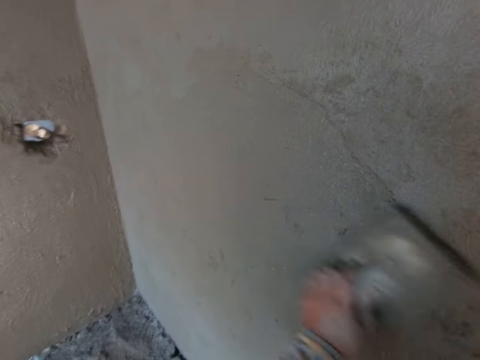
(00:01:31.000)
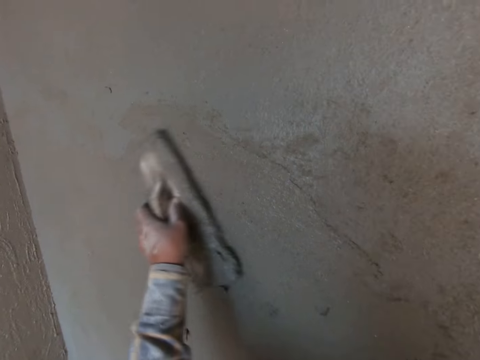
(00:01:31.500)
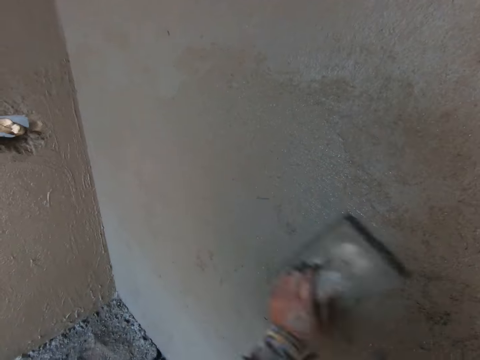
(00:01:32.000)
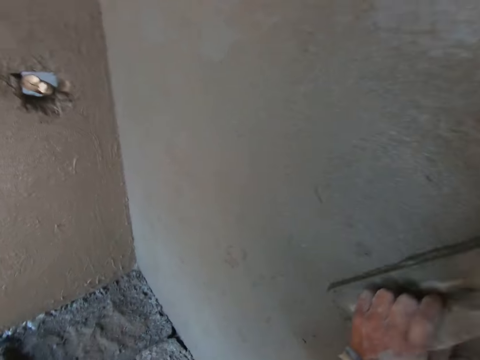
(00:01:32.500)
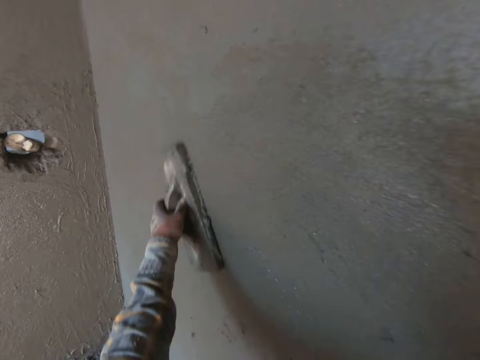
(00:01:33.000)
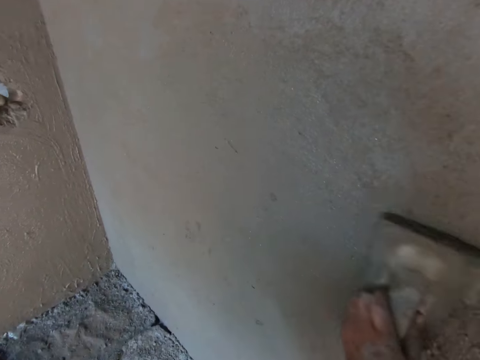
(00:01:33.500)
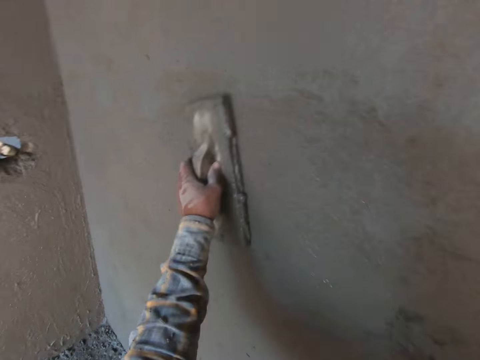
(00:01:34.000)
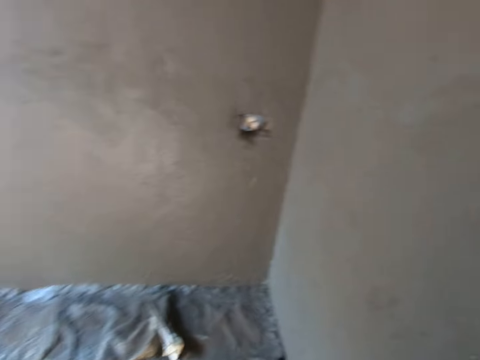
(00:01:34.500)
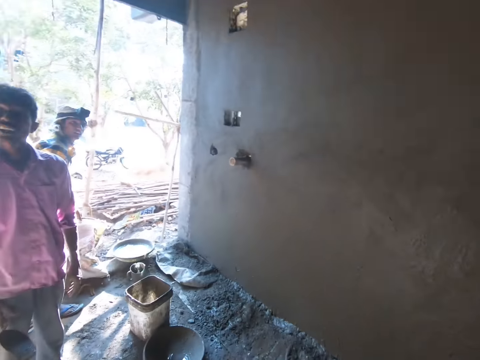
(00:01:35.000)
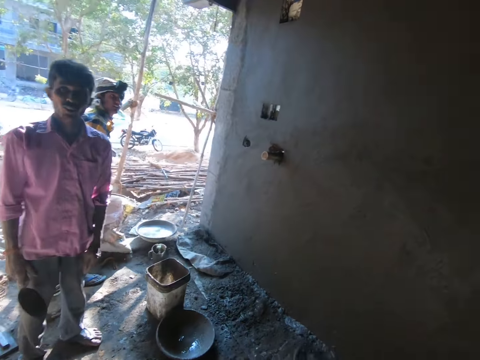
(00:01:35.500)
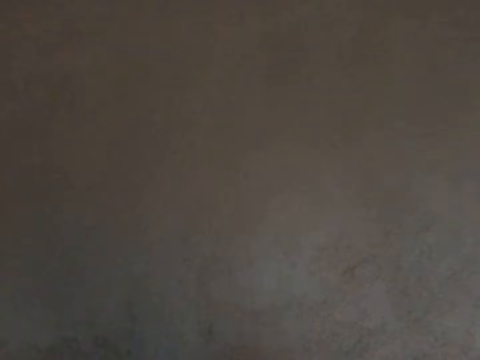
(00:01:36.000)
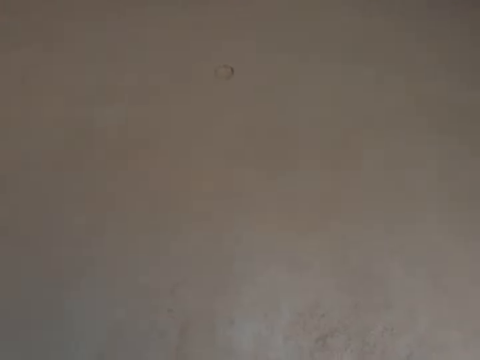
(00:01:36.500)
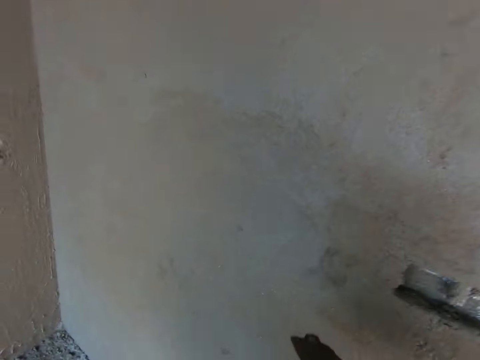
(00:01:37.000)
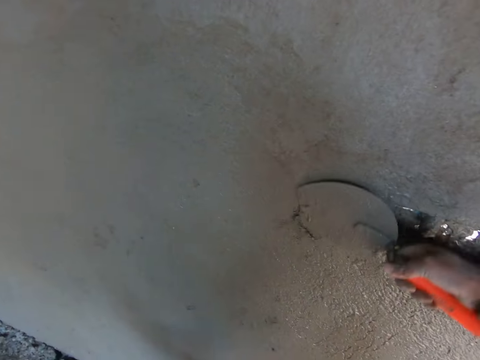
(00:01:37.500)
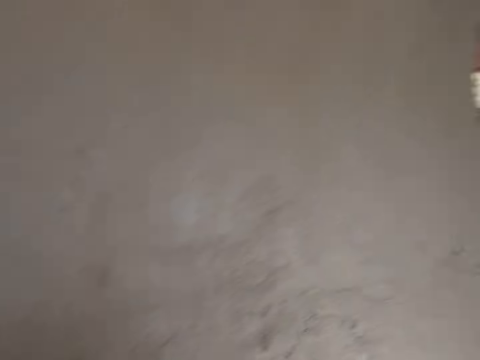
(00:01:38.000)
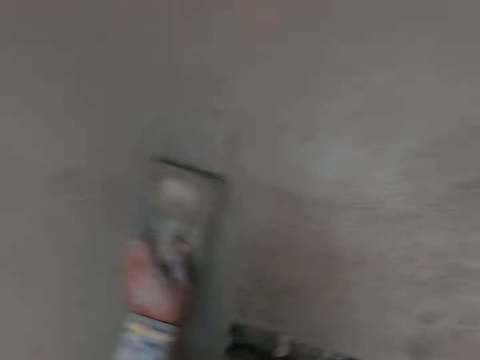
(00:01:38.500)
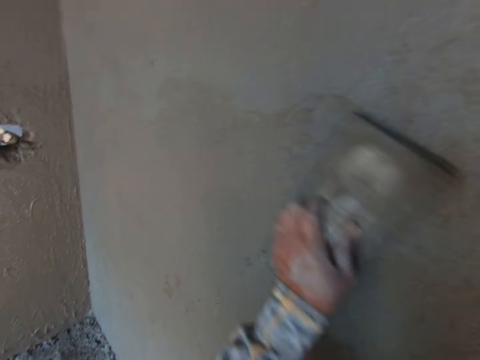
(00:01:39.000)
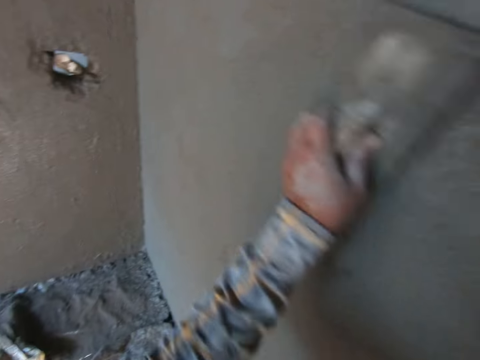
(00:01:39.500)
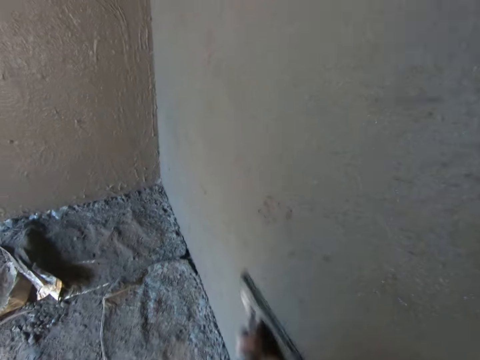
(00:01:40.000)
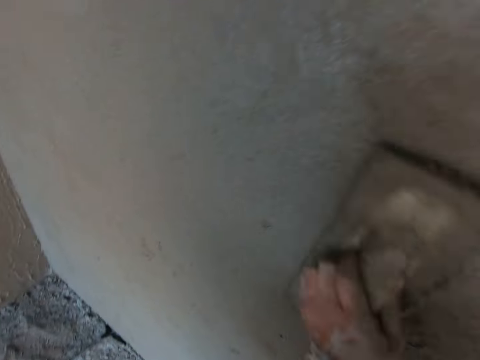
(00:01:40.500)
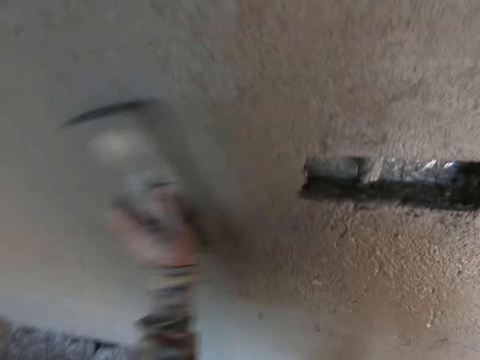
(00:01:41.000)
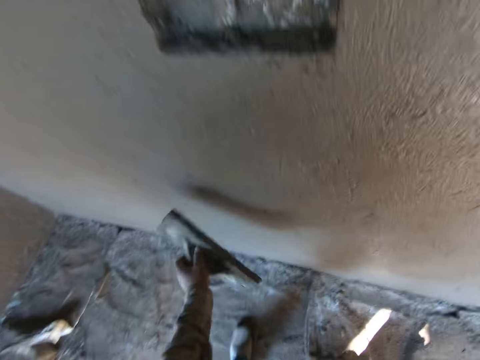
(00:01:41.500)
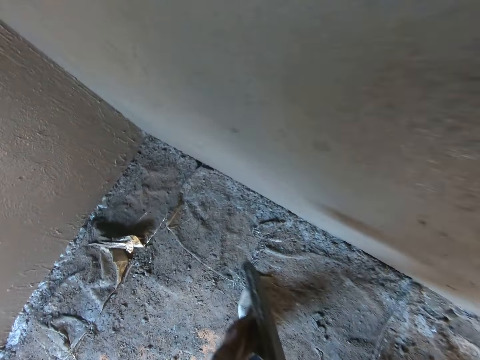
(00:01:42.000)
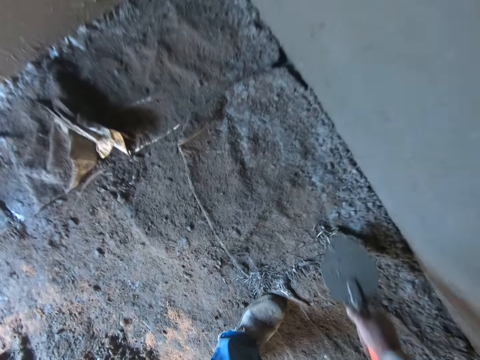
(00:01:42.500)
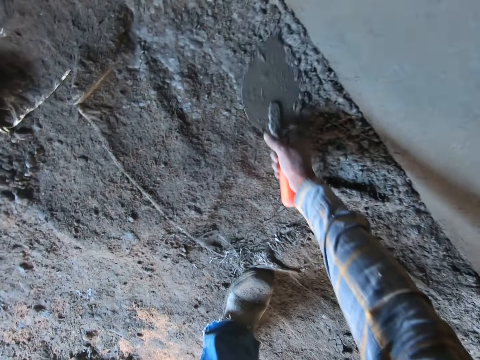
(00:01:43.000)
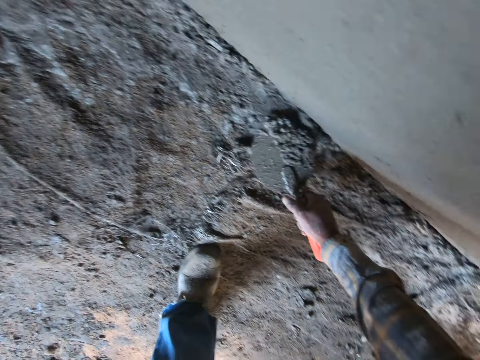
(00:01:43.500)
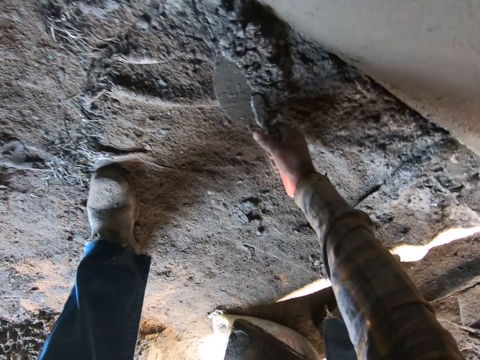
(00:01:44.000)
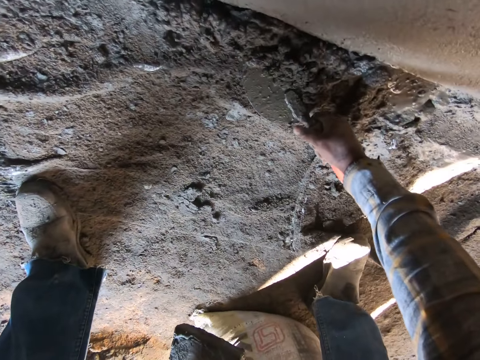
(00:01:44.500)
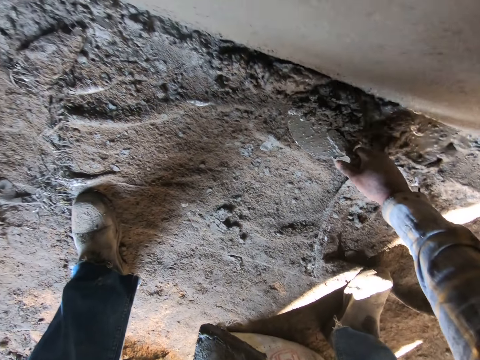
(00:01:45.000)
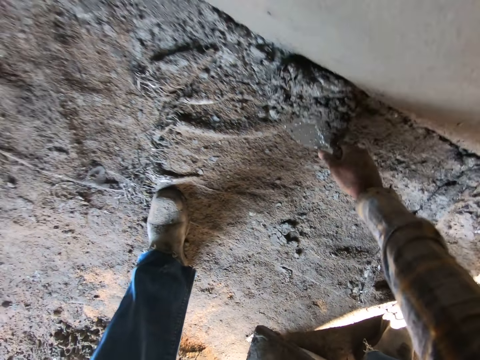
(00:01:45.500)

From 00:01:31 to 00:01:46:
The camera wearer looks at a man and another man. They paste mortar on the wall with the trowel. They plaster the wall. They smoothen the wall with the wooden float. They scoop the mortar from the floor with the trowel.

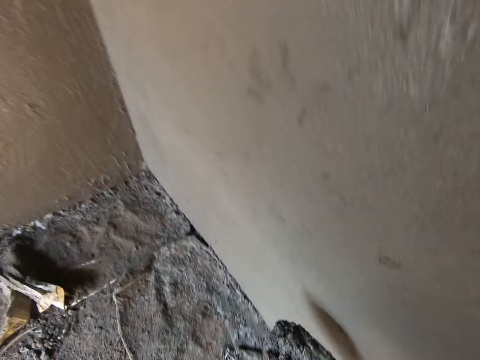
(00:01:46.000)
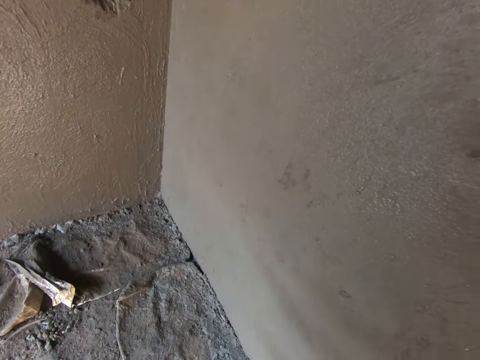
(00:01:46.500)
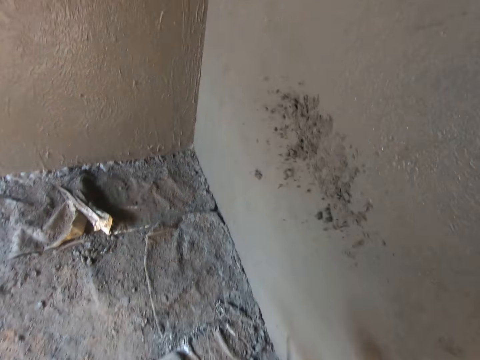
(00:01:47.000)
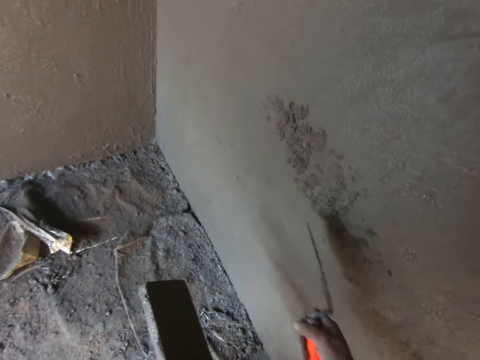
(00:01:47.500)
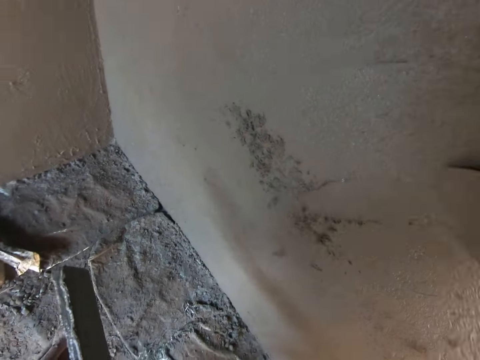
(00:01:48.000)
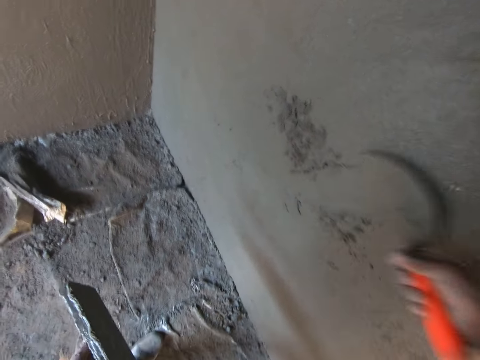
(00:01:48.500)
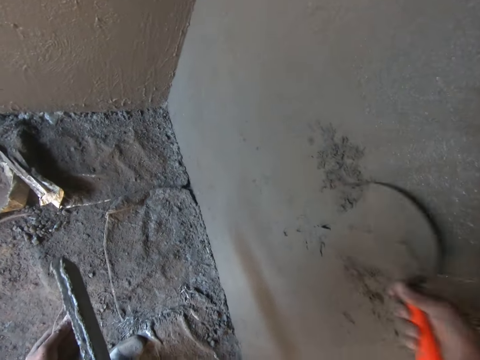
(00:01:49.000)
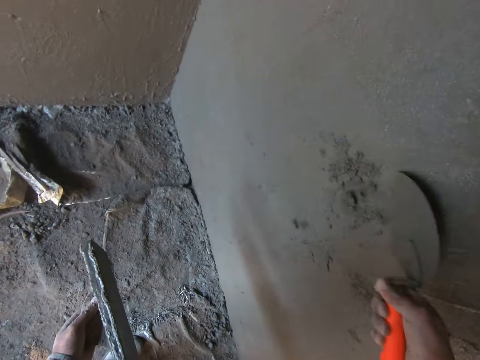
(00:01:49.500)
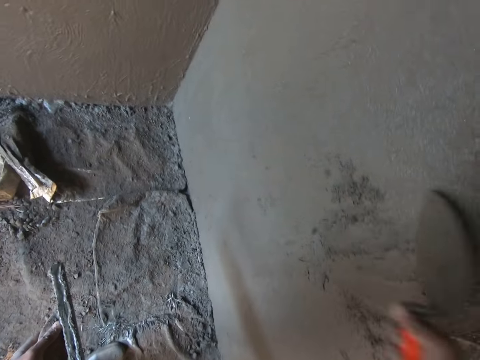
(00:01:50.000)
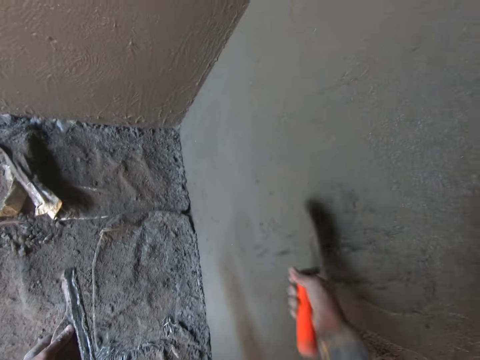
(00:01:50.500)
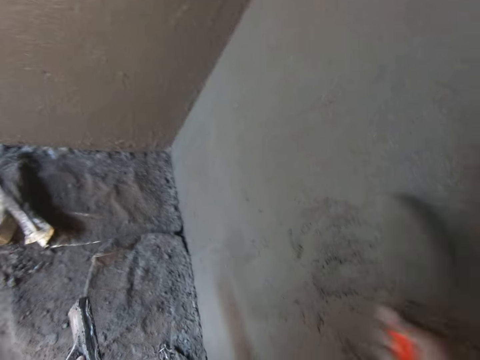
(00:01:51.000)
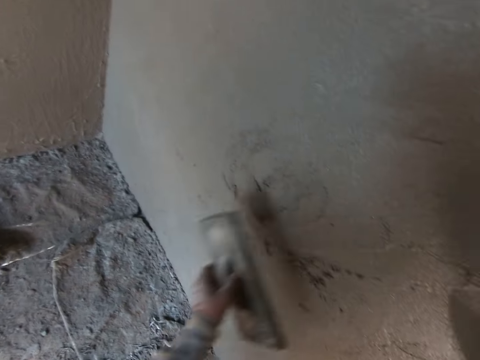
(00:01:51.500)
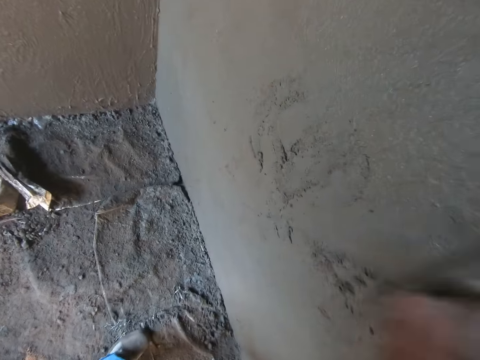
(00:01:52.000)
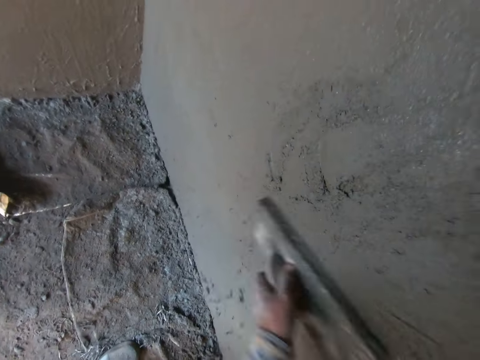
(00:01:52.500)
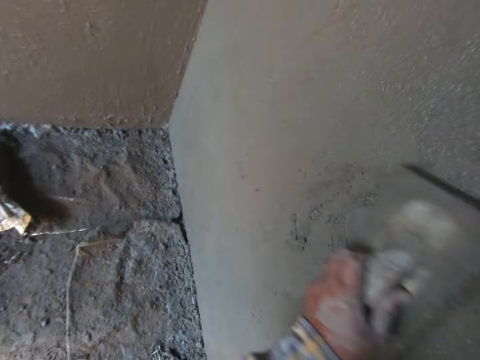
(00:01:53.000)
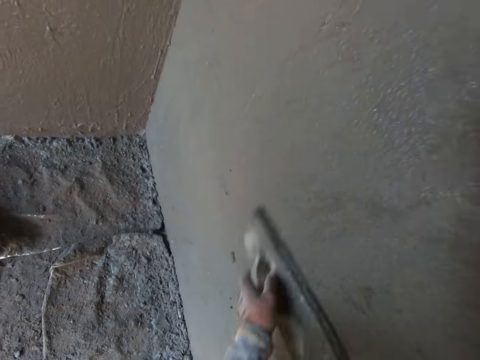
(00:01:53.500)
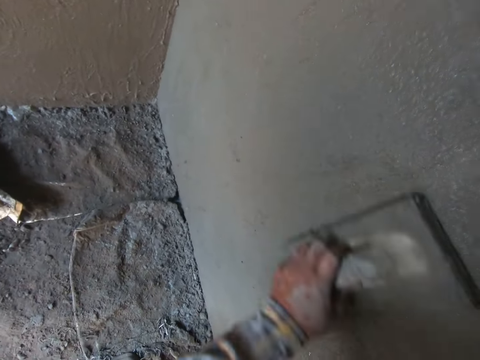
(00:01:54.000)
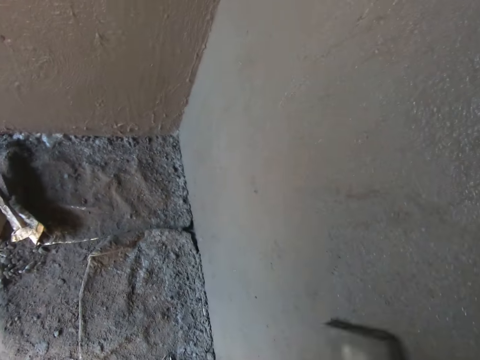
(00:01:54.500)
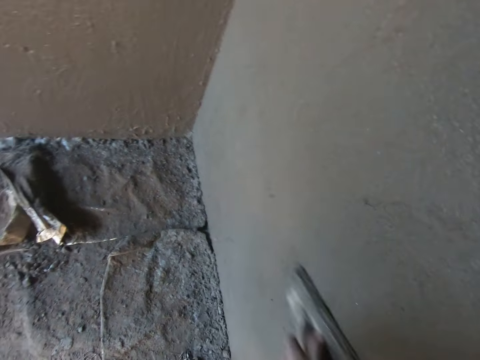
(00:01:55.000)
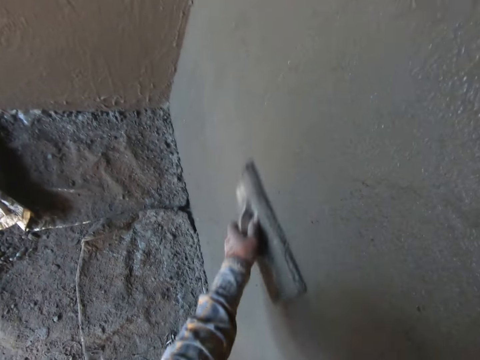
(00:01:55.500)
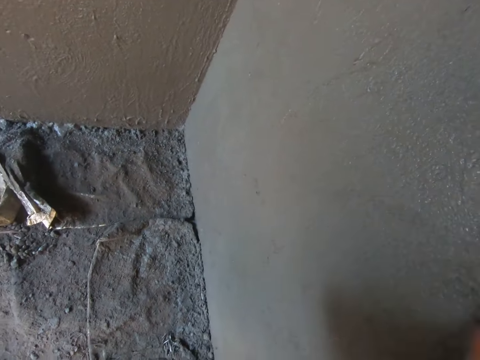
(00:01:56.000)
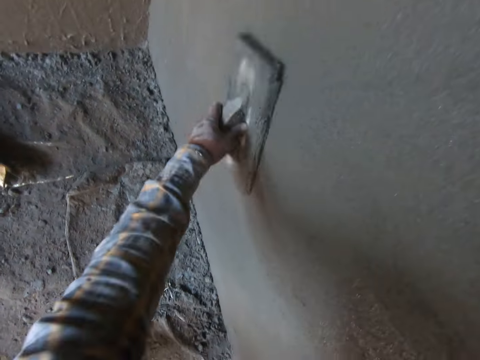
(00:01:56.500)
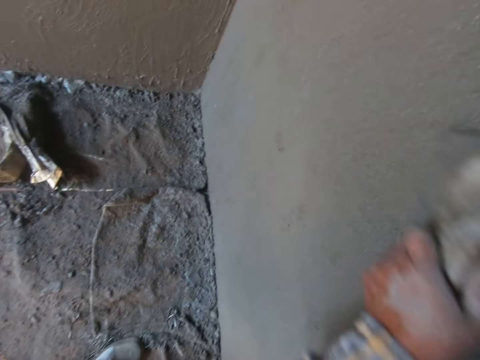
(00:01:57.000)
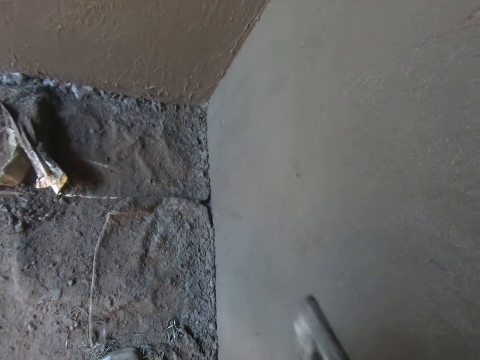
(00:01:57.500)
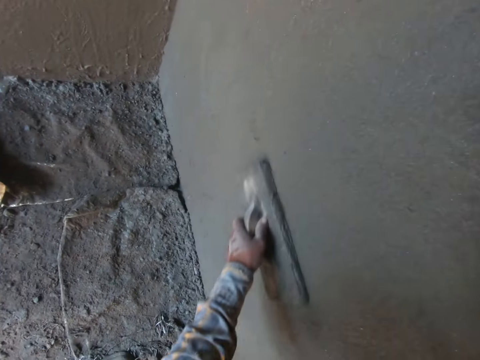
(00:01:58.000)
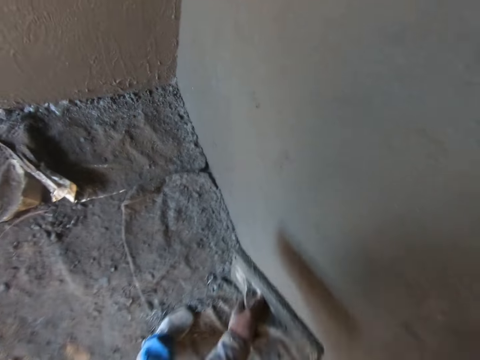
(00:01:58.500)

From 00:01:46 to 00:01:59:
The camera wearer pastes mortar on the wall with the trowel. They plaster the wall. They smoothen the wall with the wooden float.
